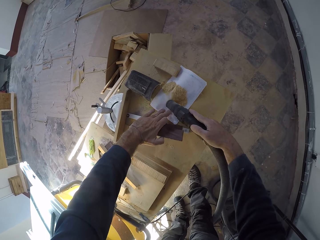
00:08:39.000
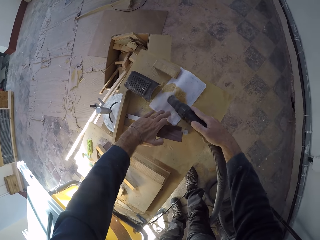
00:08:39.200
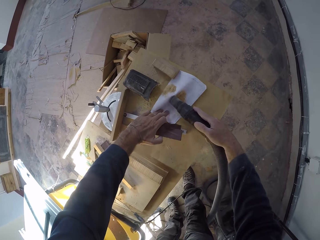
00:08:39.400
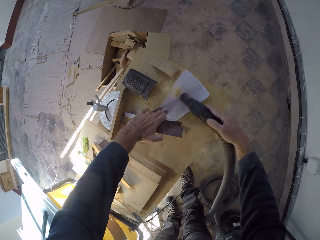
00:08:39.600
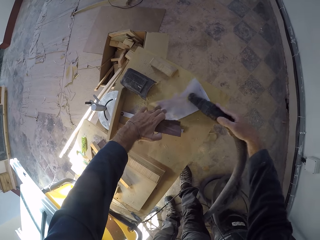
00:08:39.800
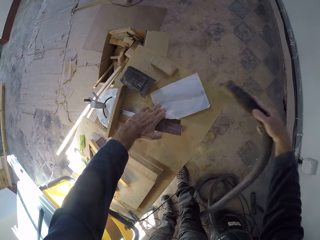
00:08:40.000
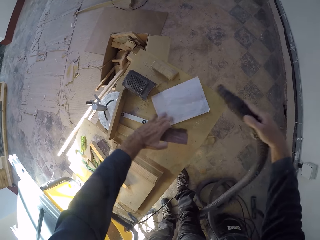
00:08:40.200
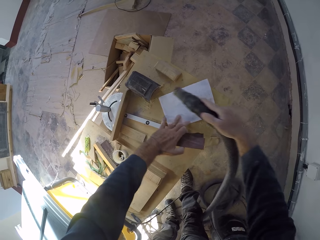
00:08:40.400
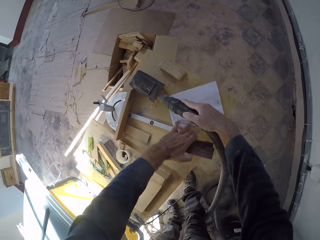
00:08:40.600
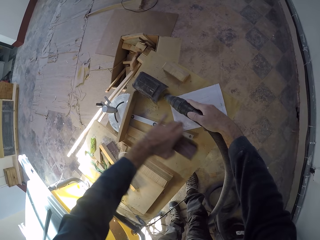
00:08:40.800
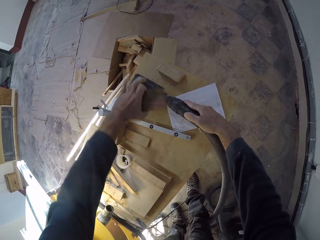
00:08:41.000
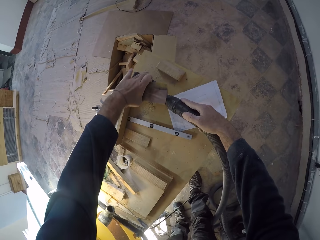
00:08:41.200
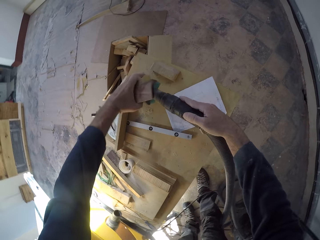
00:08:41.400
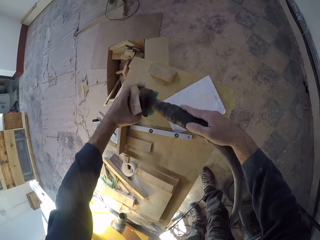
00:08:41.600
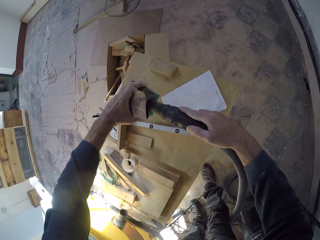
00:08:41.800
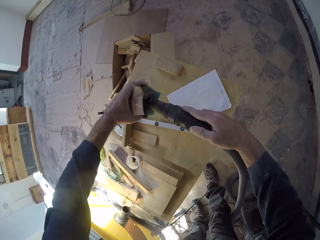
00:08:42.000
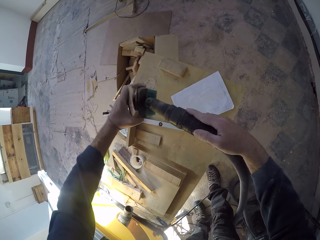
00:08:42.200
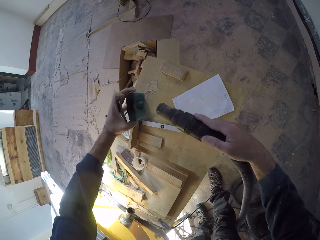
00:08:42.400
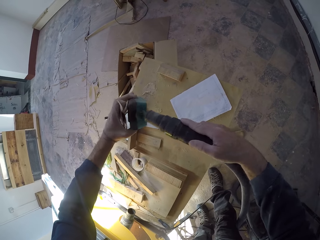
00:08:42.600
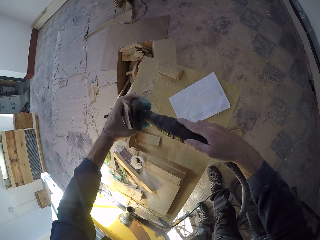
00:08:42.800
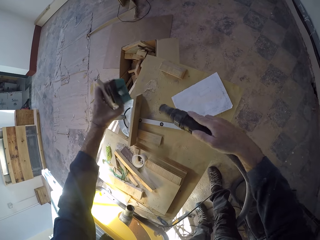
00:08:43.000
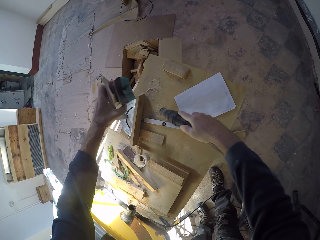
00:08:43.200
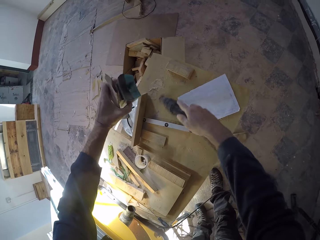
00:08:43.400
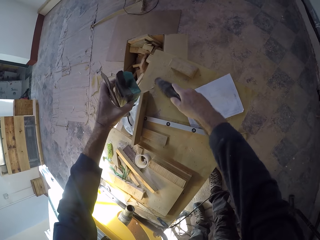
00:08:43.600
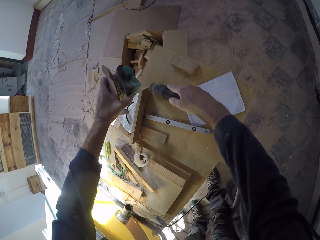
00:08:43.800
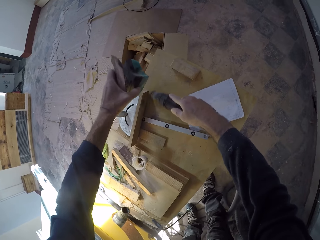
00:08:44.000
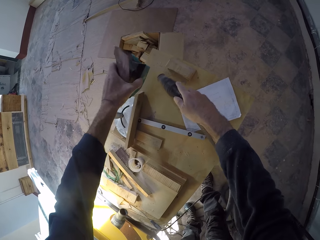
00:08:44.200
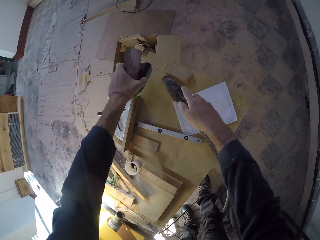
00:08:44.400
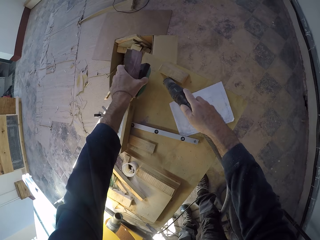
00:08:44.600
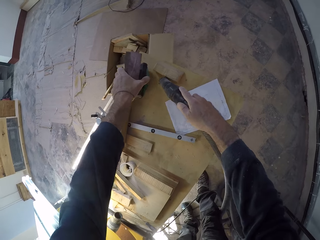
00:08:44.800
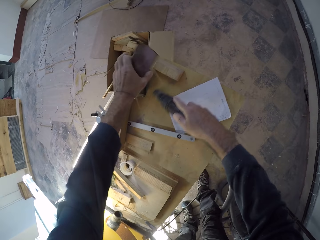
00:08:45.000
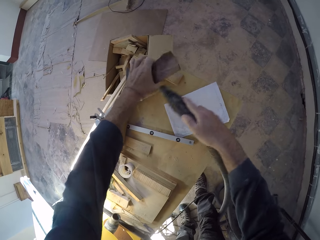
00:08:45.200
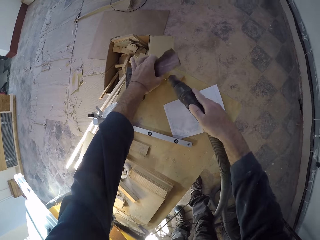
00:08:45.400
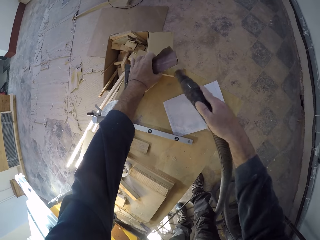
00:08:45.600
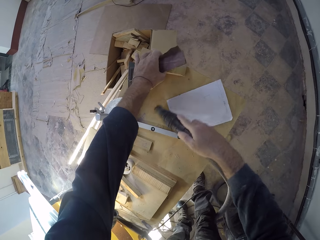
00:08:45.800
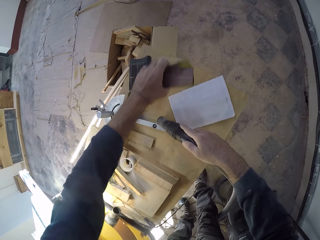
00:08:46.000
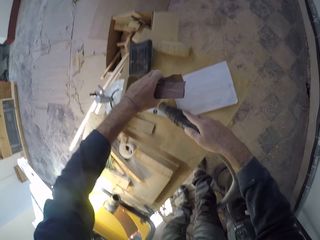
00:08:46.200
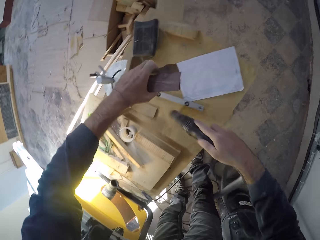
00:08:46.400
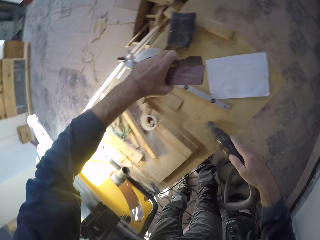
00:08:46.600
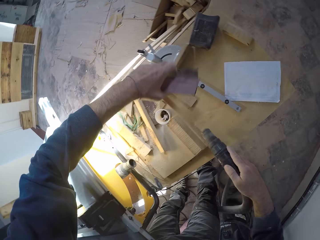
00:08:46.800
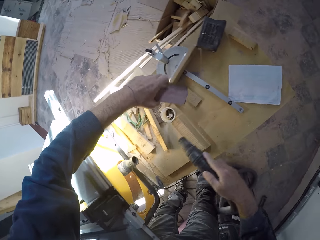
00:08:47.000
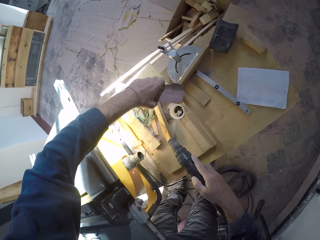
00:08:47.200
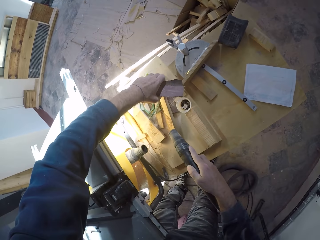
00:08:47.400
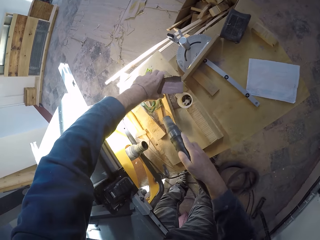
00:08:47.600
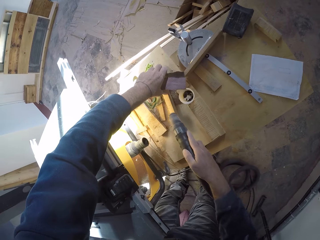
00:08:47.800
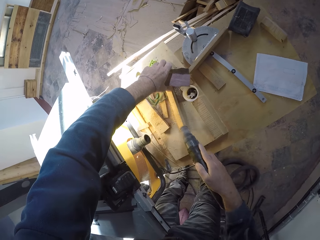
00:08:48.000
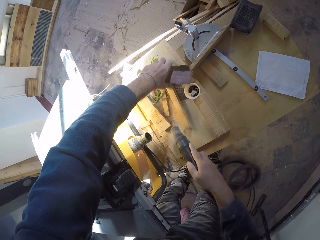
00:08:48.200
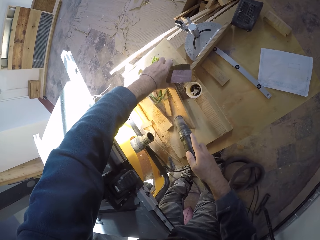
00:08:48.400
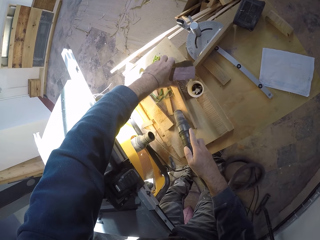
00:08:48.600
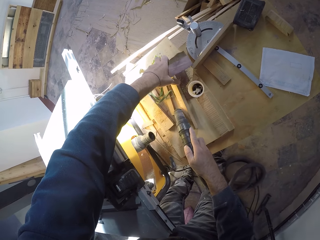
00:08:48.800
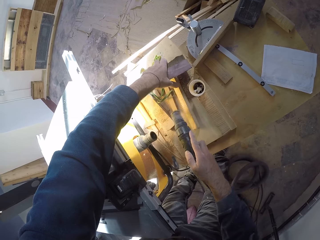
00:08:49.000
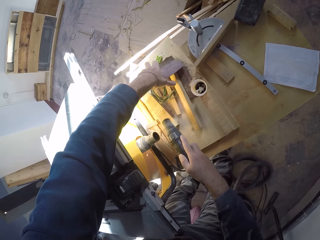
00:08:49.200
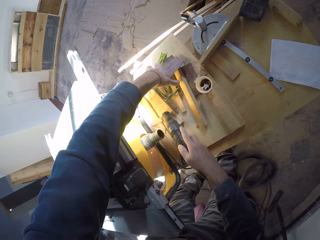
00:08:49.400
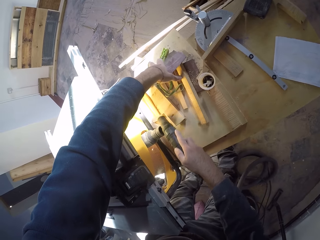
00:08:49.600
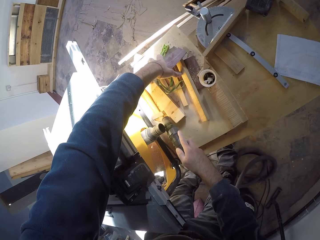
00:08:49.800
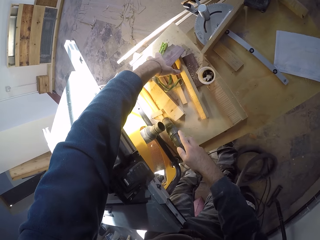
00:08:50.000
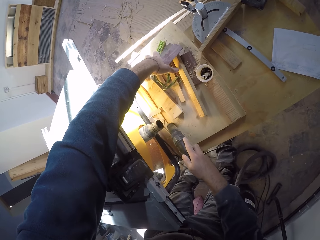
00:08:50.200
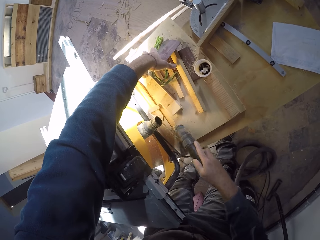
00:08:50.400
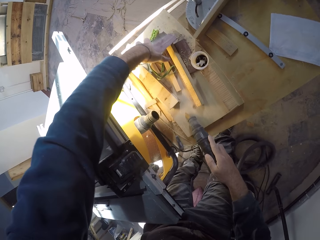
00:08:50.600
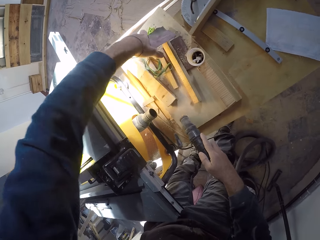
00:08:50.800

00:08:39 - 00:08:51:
The camera wearer holds the paper on the work table. He removes dust from a tool sharpener with the vacuum cleaner hose in his right hand. He grabs the tool sharpener from the table with his left hand. He removes dust from the table with the vacuum cleaner hose in his right hand. He drops the tool sharpener on the table with his left hand. He dusts the work table. He removes dust from a wooden piece with the vacuum cleaner hose in his right hand.

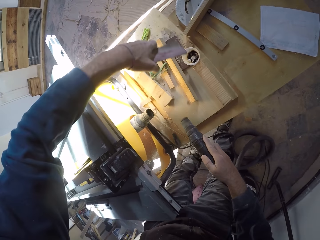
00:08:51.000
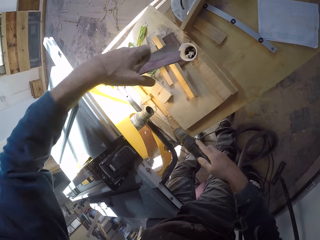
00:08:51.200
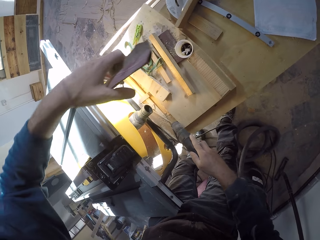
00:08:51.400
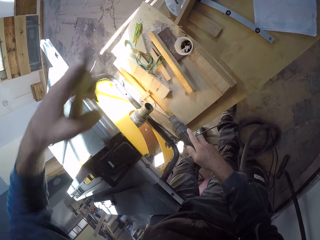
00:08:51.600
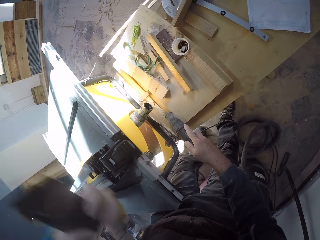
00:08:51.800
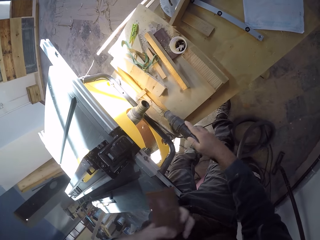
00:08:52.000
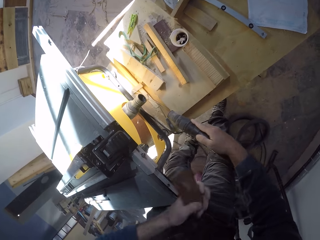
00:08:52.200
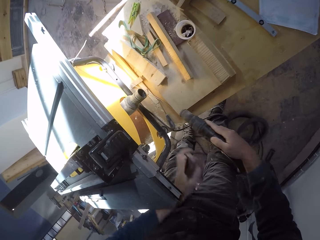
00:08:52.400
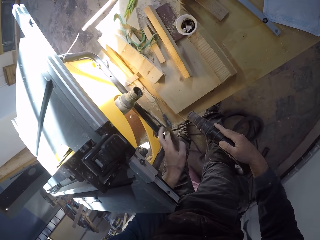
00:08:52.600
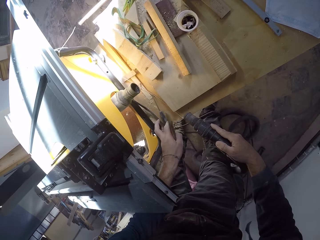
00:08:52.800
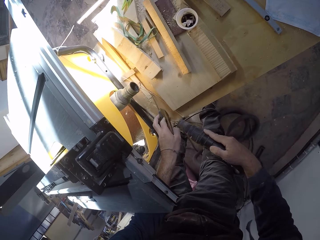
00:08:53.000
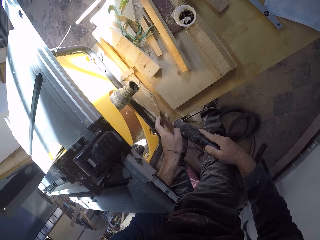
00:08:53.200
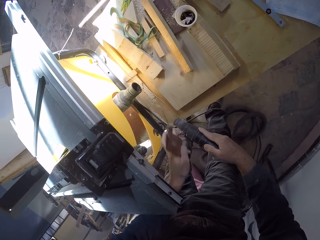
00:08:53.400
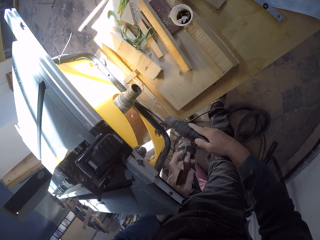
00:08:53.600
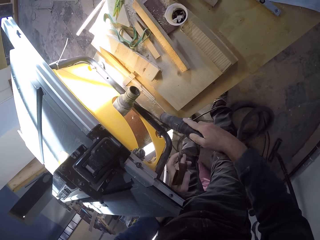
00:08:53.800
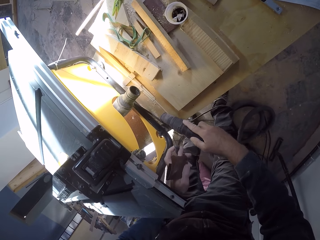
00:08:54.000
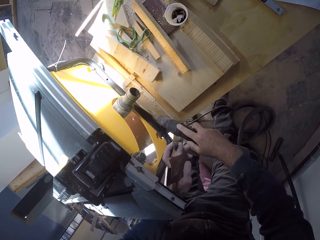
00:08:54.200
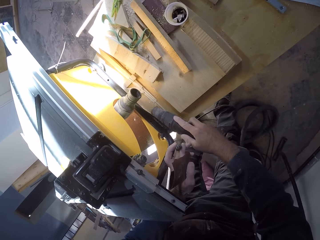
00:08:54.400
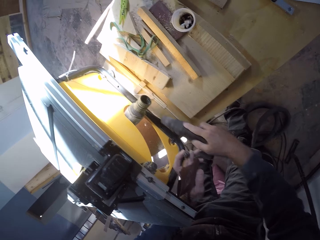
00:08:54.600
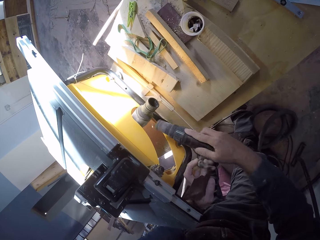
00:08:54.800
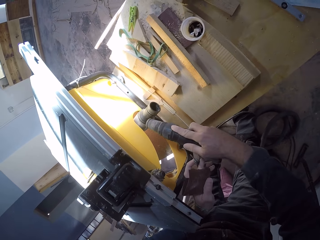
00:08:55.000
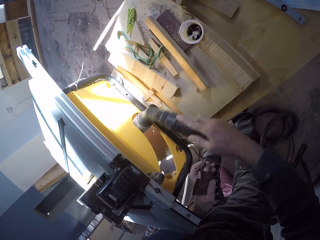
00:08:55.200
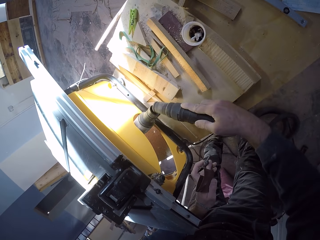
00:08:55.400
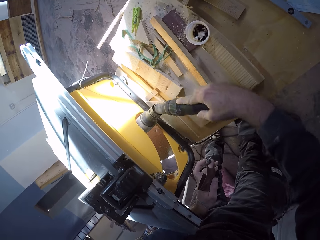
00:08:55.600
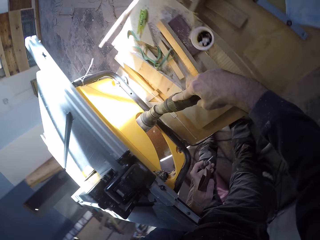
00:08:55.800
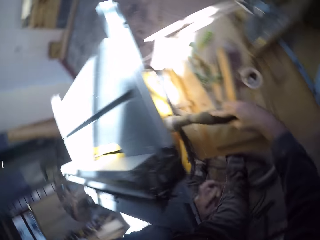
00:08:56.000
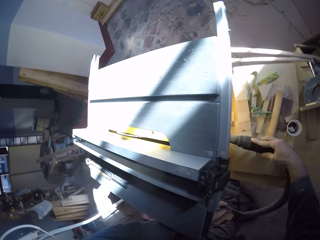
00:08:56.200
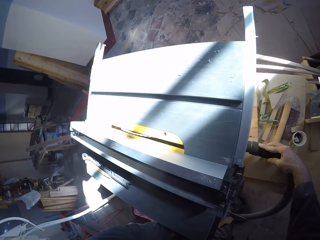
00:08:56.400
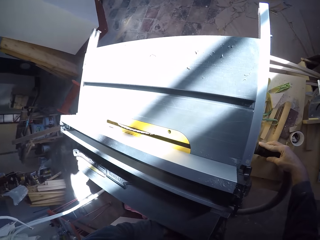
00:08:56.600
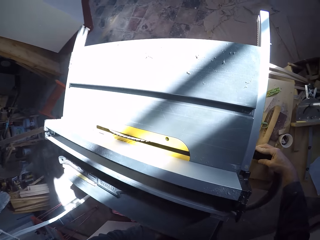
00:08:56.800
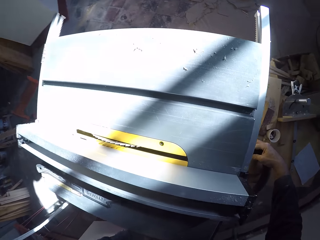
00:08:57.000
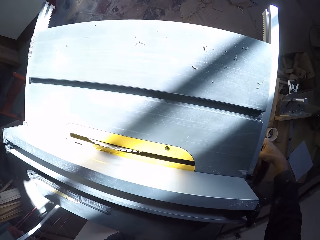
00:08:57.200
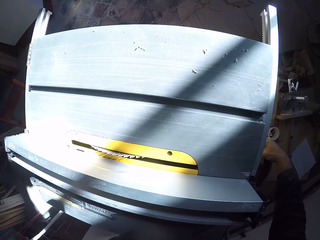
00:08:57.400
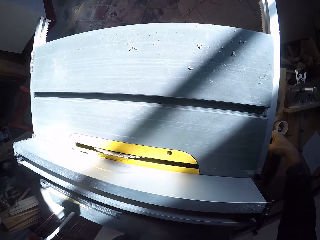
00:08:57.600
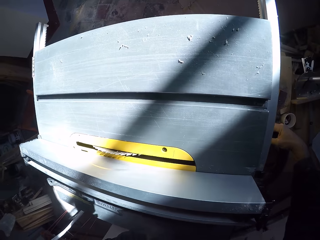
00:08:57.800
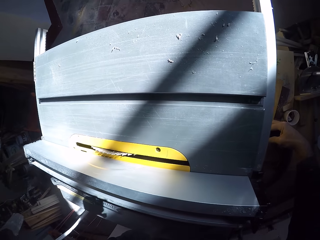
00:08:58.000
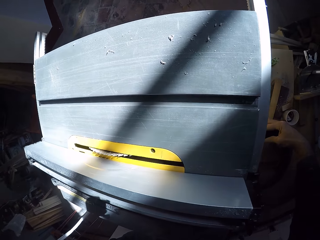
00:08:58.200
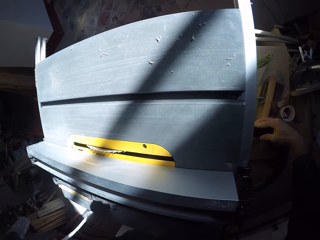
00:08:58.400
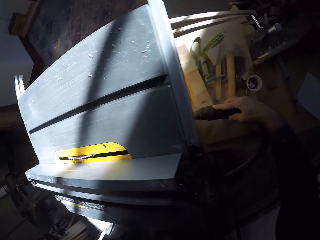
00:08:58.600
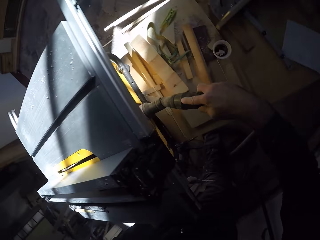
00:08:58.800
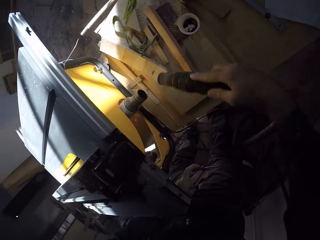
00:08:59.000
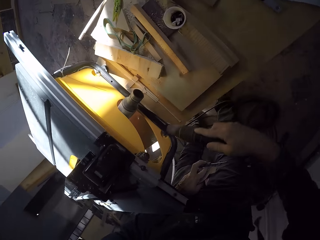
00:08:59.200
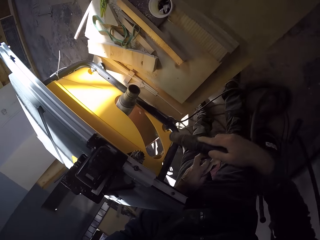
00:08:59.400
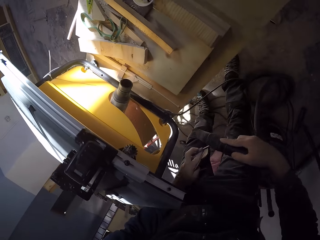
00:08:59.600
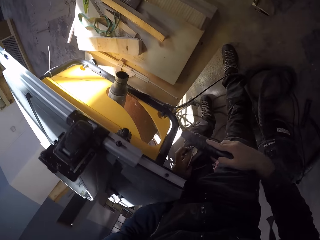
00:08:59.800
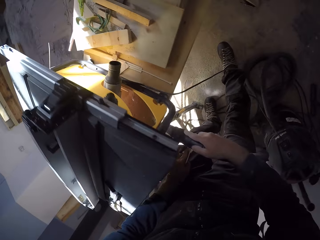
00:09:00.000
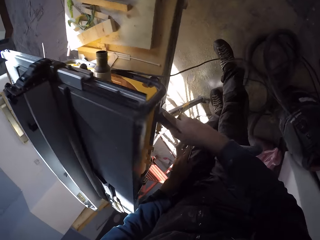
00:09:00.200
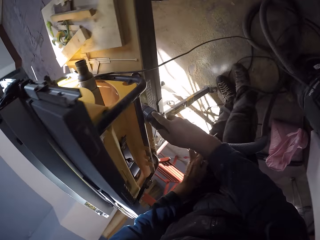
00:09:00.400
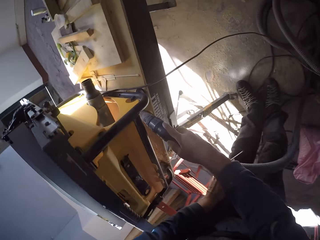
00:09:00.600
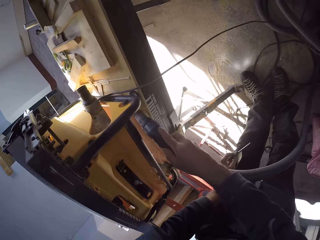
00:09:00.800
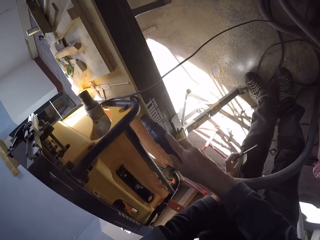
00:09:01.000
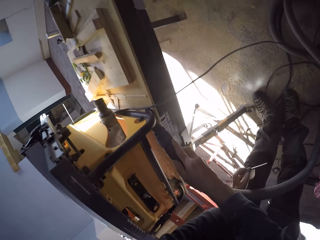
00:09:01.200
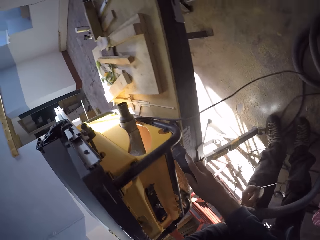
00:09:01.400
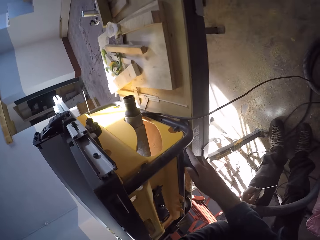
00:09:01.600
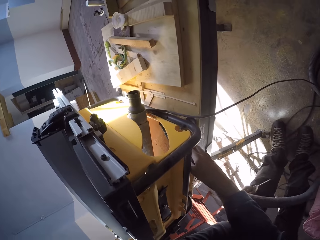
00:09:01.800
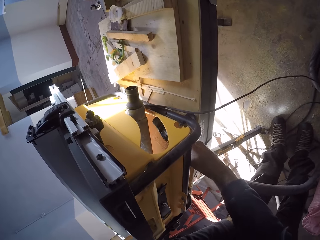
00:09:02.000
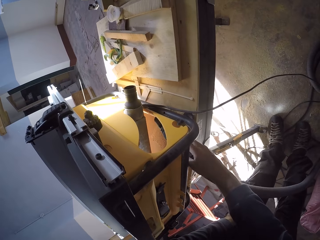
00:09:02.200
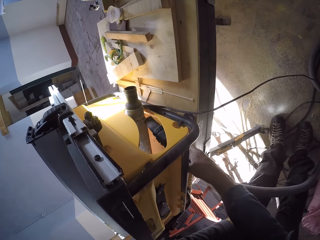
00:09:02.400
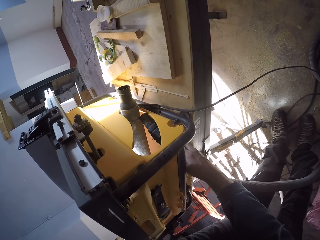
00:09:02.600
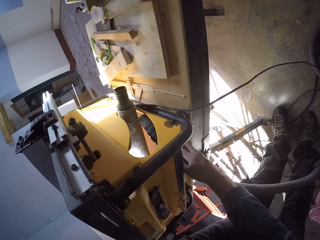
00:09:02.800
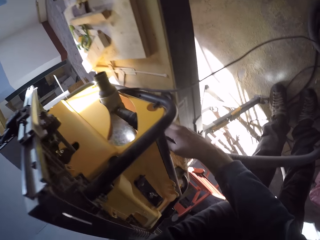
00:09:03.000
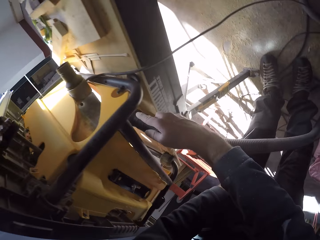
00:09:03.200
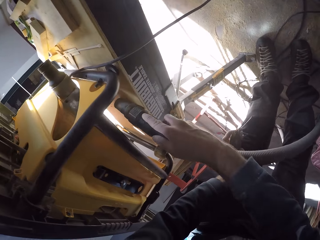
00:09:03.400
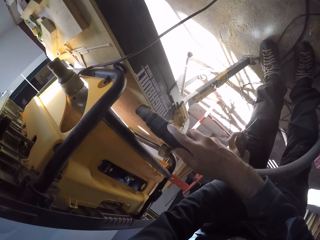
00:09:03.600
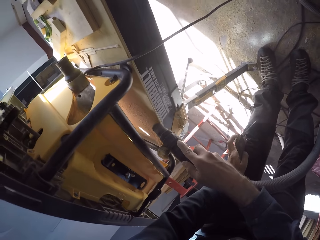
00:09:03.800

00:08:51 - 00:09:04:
The camera wearer grabs a screwdriver from the table with his left hand. He dusts the work table. He inserts the hose into the CNC machine with his right hand. He dusts the cutting machine. He removes dust from the CNC machine with the vacuum cleaner hose in his right hand. He dusts the work table.
